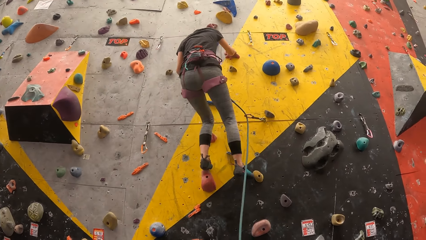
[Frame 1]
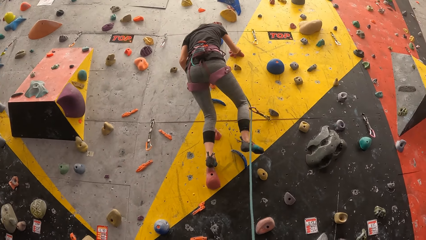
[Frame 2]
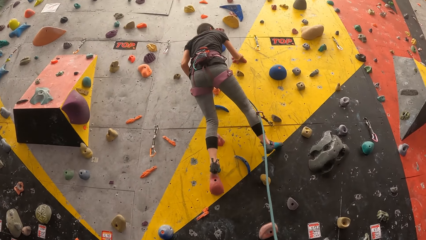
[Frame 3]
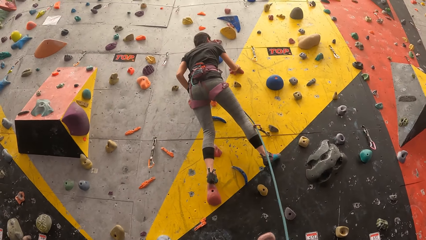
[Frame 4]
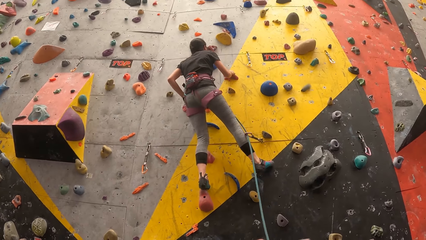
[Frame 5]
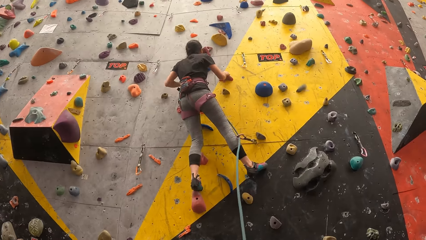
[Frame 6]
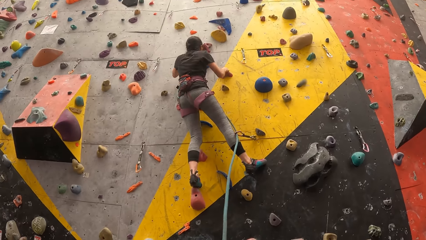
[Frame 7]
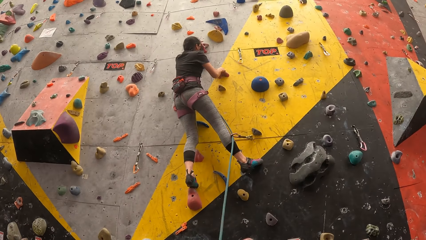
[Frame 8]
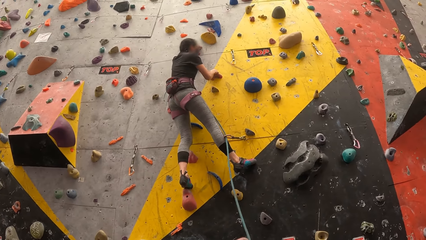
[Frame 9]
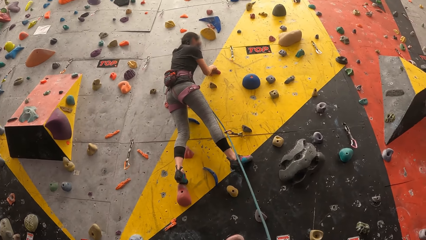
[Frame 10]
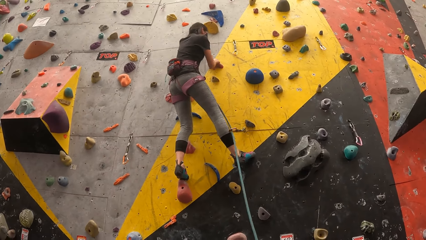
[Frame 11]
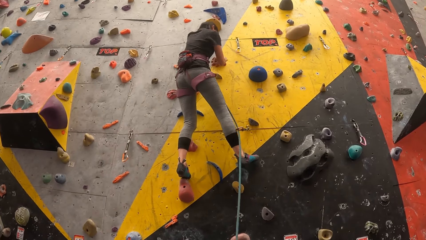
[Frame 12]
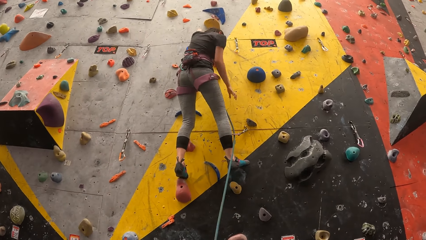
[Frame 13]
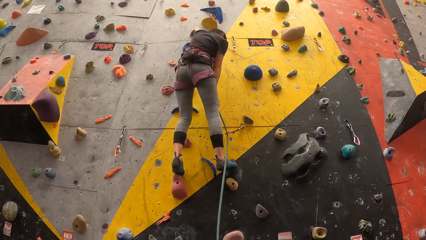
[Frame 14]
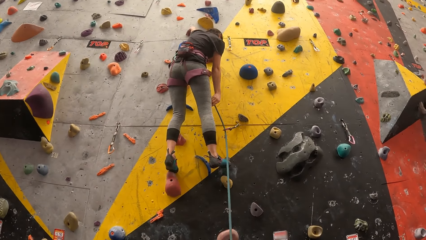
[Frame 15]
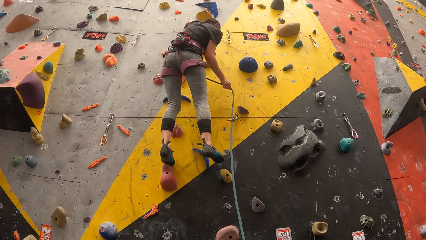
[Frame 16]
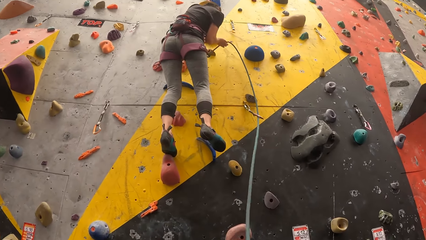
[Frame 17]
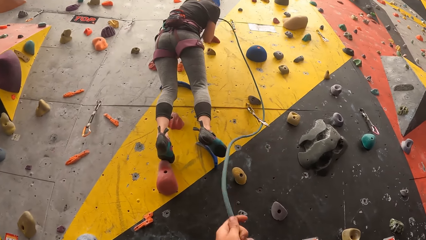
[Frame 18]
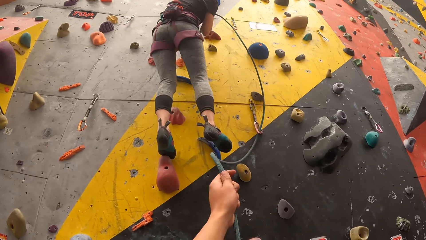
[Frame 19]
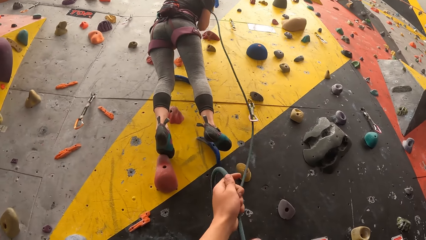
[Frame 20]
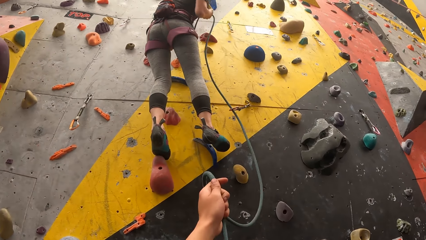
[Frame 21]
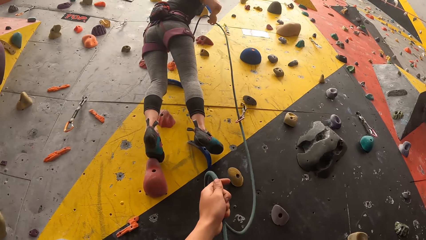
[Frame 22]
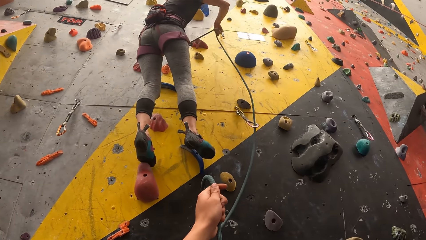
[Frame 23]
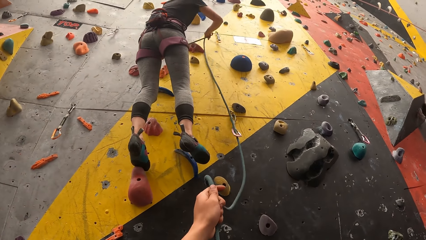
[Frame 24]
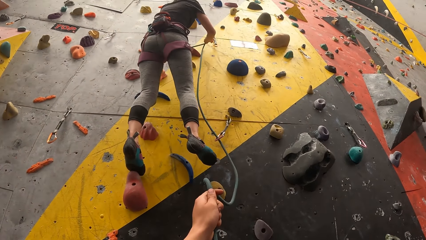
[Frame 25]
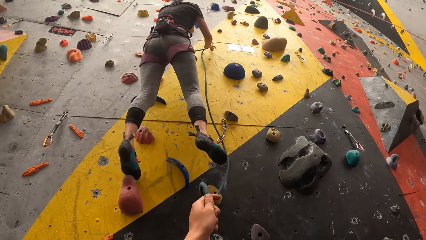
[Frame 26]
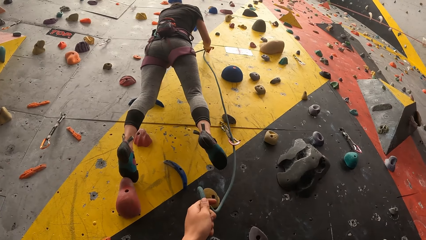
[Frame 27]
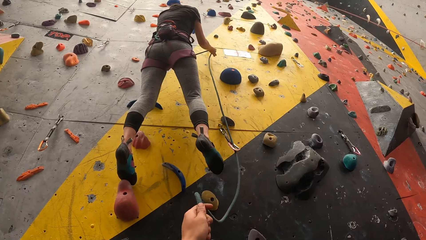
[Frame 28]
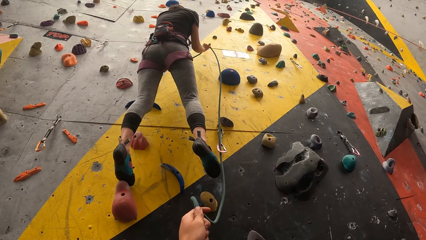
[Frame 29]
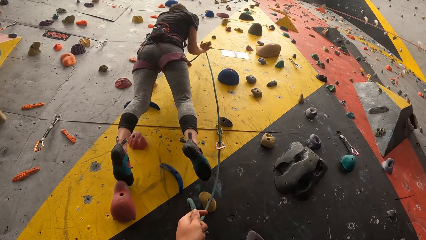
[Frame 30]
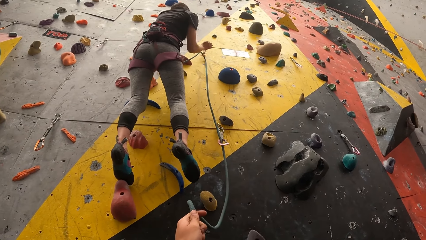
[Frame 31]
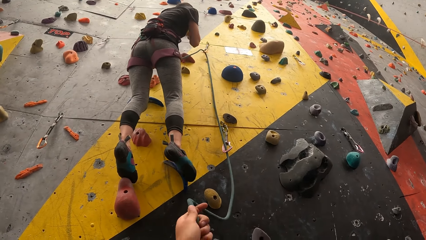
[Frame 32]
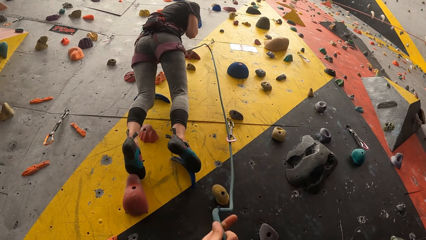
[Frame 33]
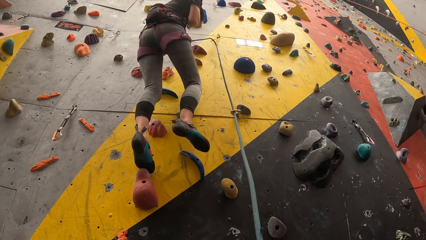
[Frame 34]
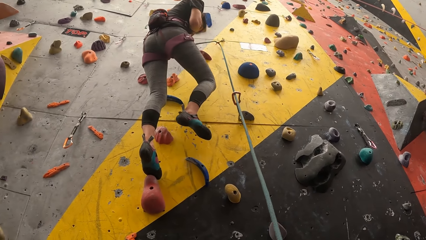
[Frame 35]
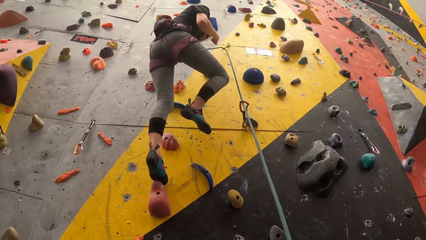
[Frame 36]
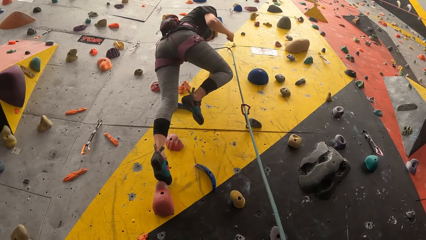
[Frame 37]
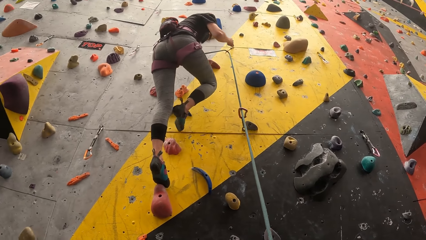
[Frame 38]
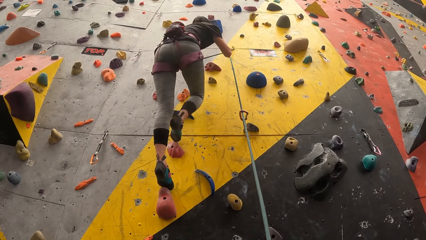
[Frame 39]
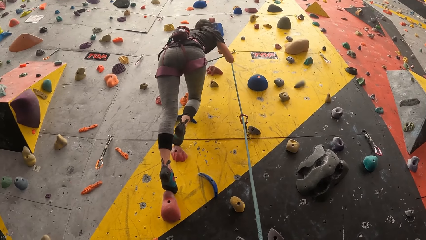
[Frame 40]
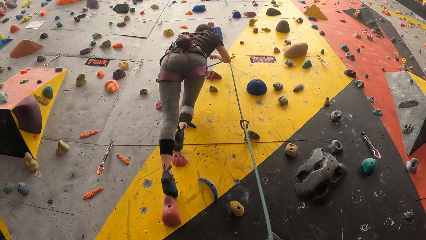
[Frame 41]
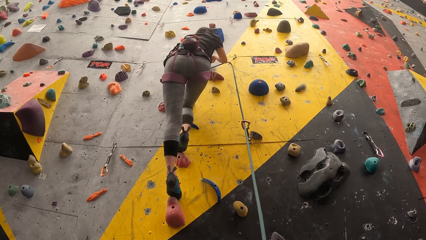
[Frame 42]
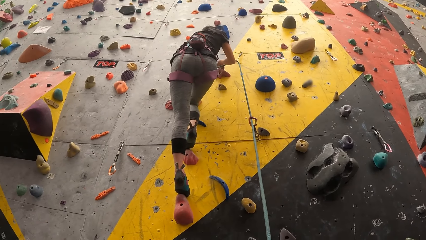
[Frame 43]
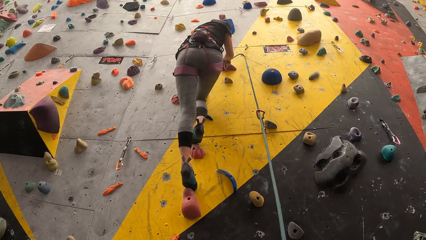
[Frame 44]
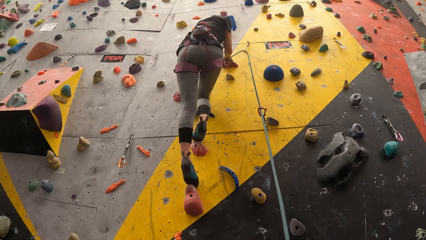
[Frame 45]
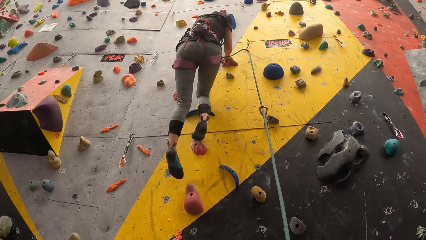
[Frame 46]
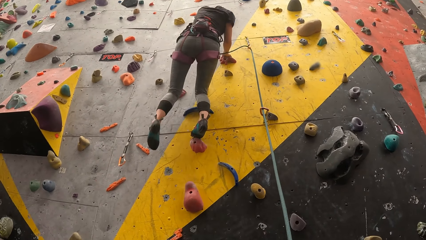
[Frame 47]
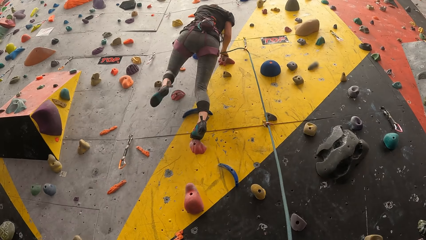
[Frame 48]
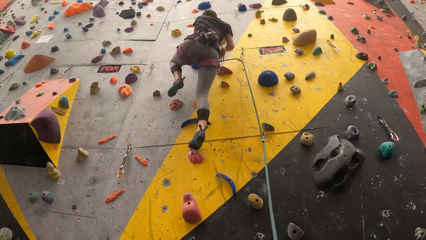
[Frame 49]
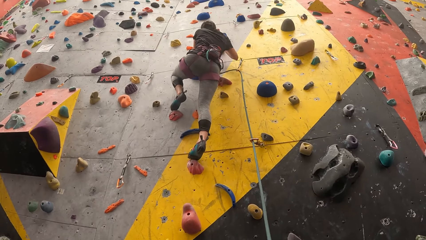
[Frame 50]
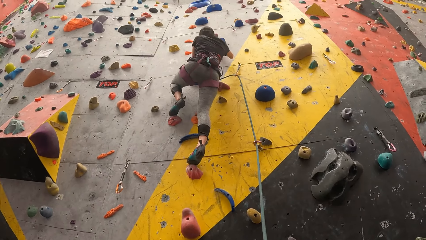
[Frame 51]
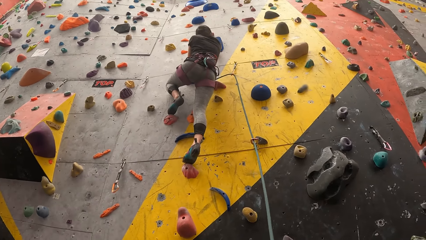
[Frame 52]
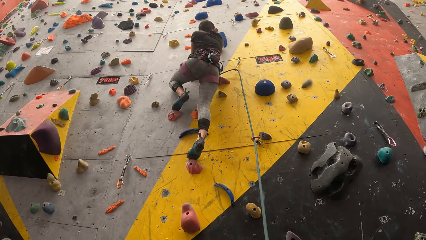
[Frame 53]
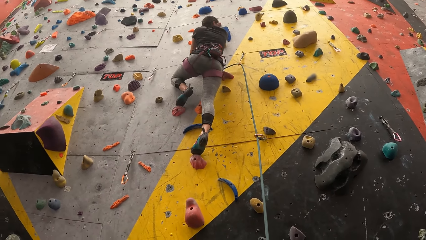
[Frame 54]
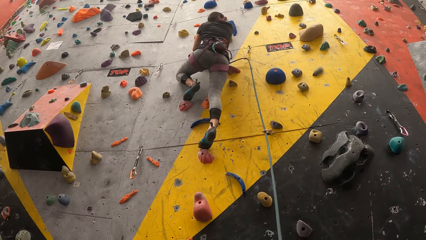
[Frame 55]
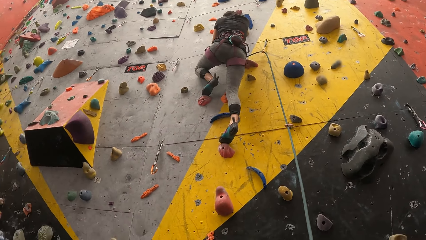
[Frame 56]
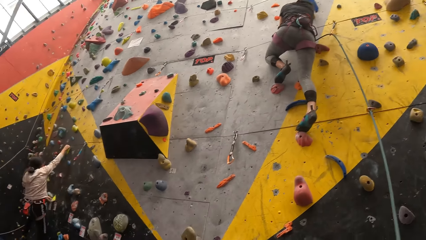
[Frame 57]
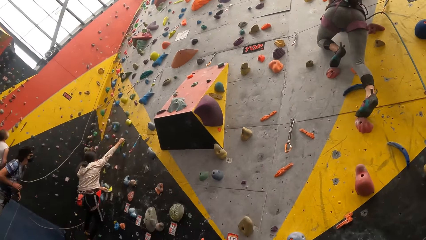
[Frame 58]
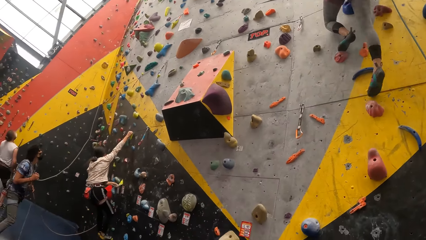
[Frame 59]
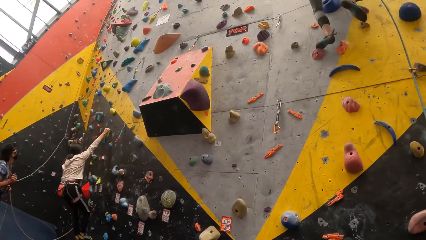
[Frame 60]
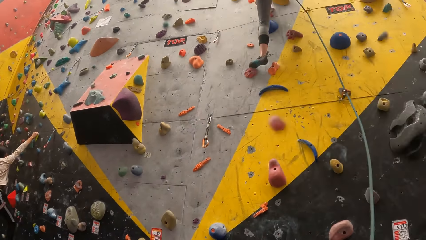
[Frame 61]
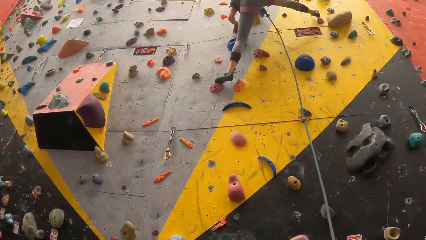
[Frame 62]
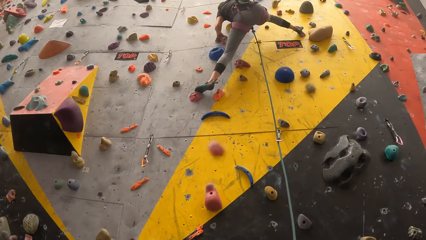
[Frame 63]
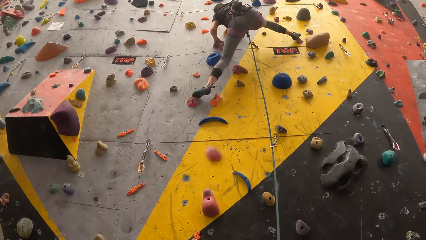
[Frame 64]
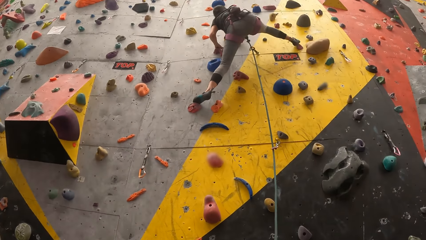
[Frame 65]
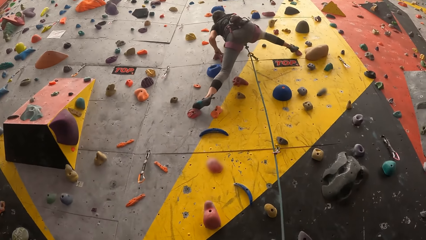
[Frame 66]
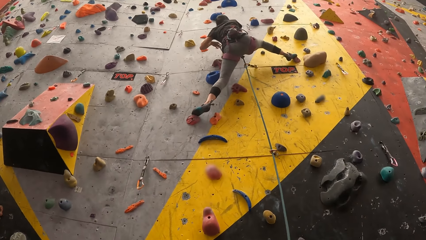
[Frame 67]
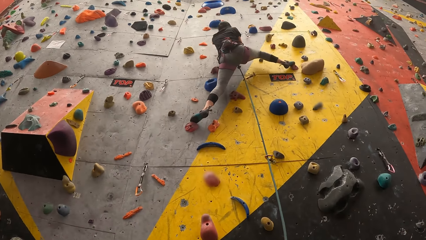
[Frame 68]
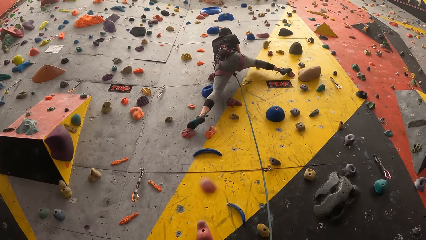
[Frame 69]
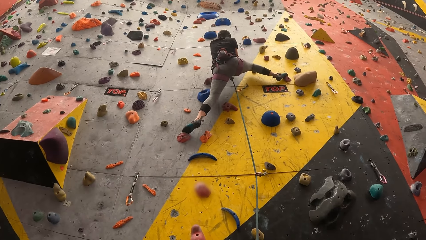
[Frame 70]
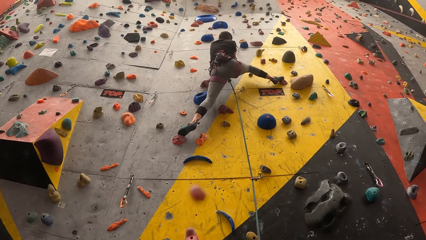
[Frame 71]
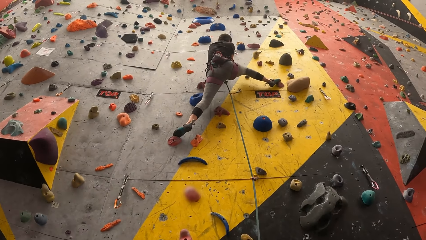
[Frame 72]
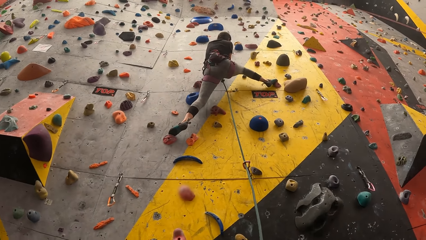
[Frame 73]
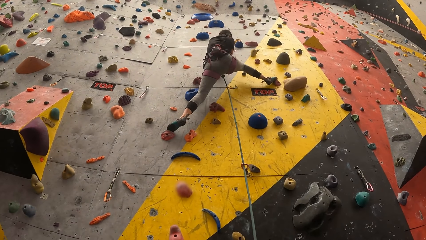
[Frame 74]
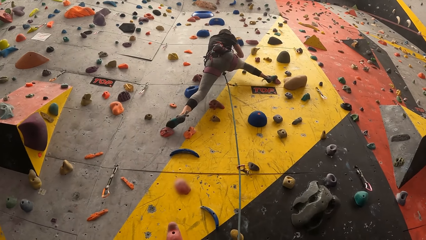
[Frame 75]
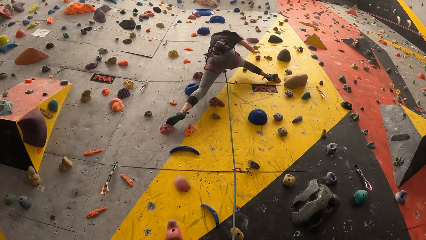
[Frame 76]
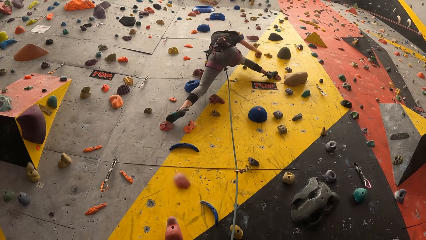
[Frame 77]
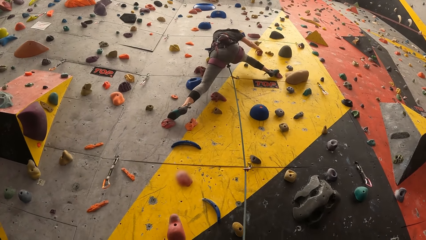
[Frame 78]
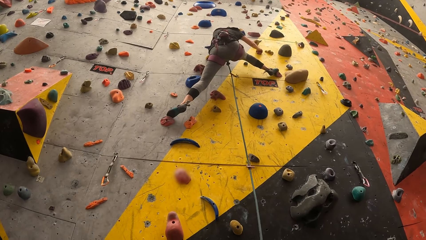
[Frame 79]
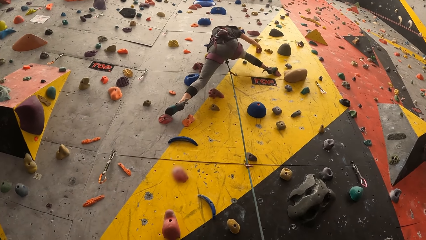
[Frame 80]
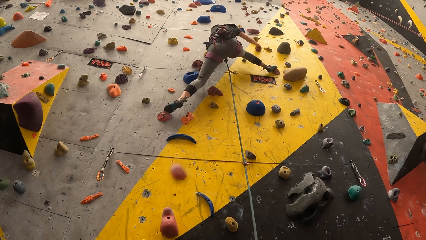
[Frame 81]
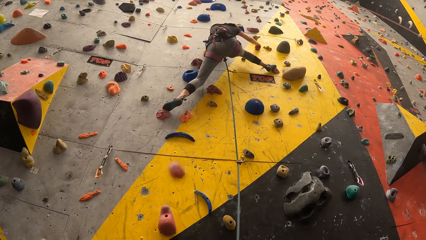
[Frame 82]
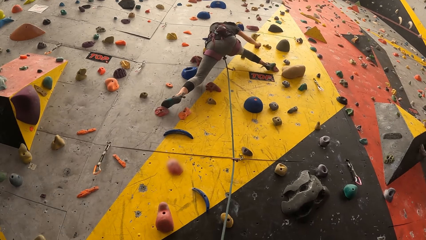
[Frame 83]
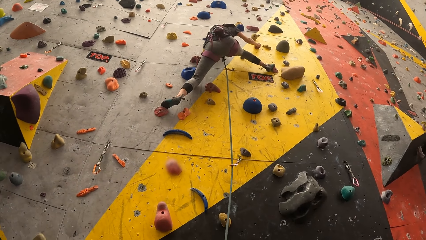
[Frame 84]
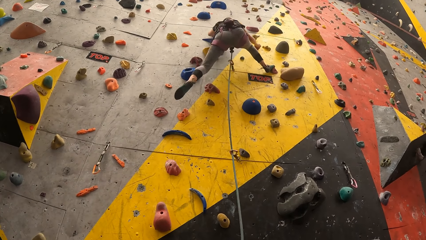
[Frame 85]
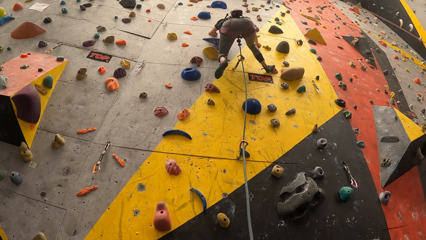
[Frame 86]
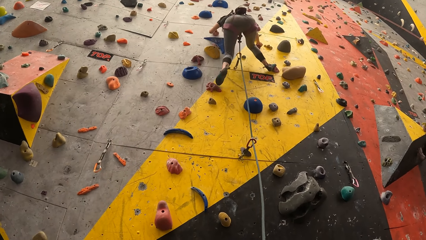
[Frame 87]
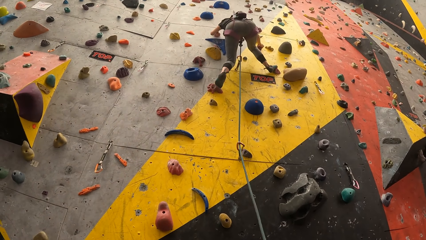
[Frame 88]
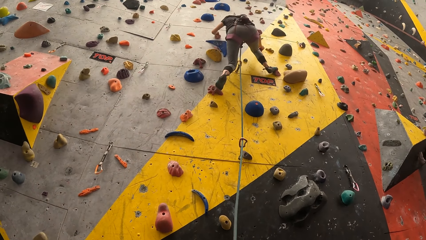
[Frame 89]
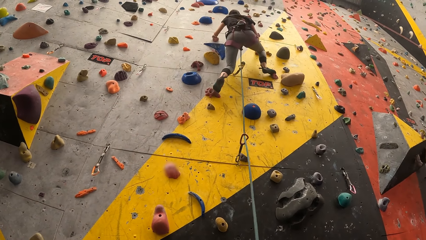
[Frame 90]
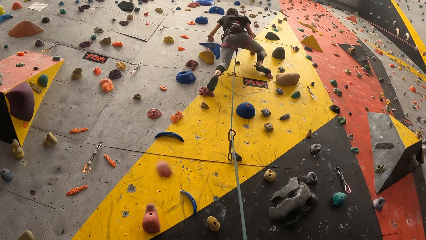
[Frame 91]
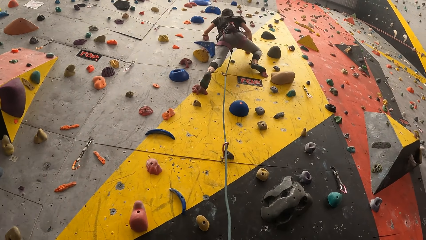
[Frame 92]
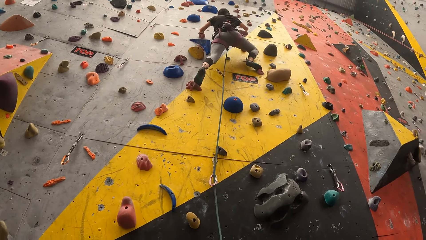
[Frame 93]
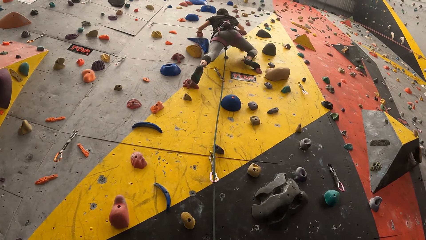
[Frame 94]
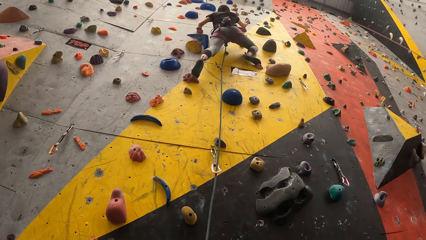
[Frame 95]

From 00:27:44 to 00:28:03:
The camera wearer raises up the climbing rope or thread with the left hand. A woman pulls the thread with the right hand. The woman climbs the wall. The camera wearer looks left and looks up the bouldering wall.
